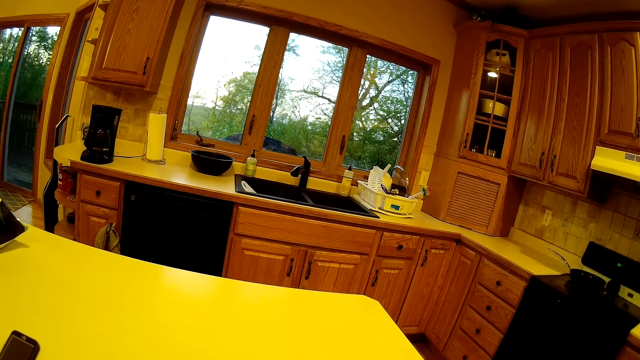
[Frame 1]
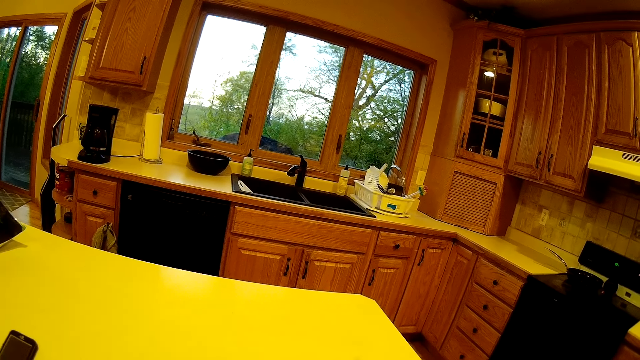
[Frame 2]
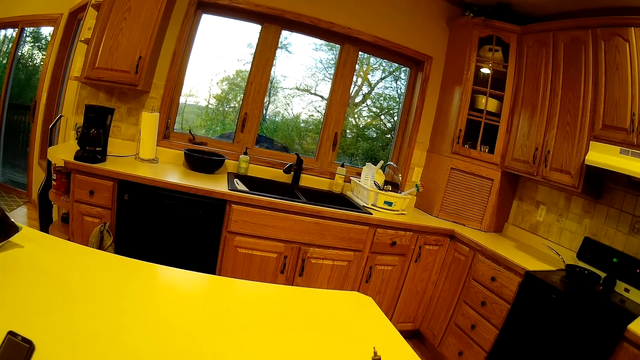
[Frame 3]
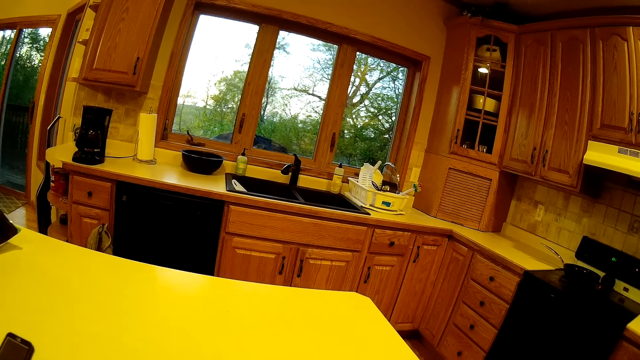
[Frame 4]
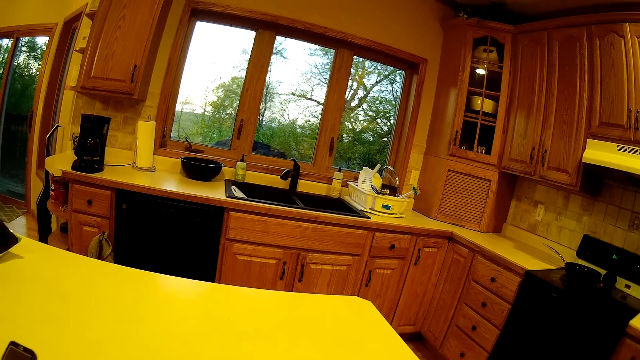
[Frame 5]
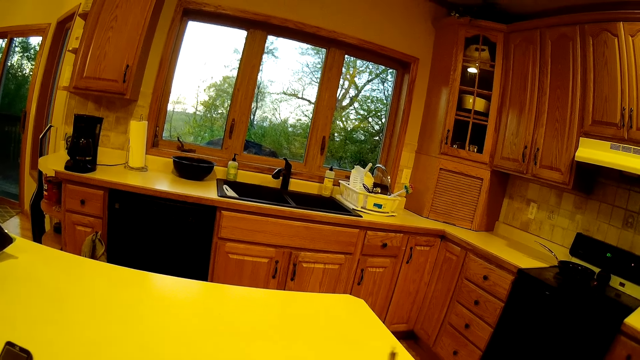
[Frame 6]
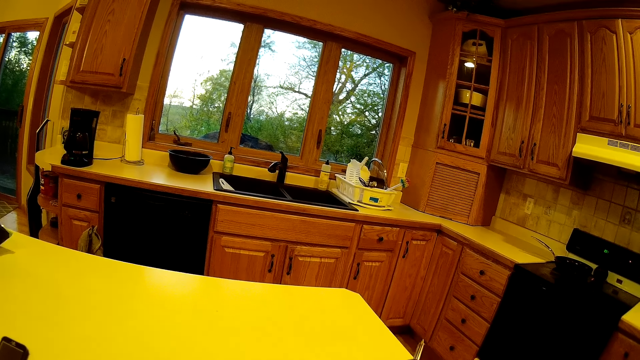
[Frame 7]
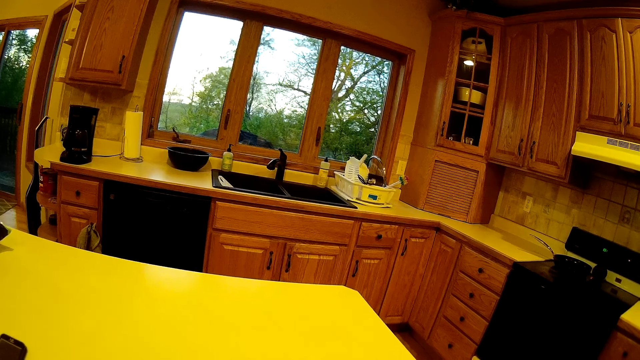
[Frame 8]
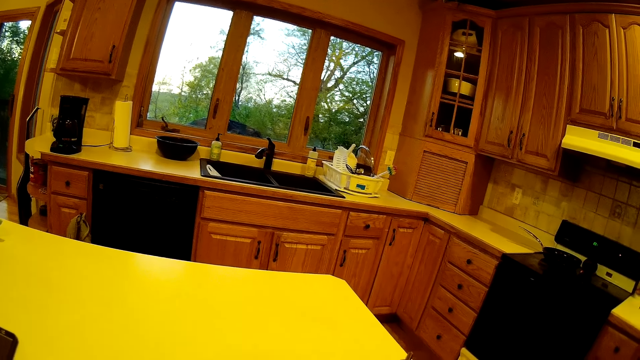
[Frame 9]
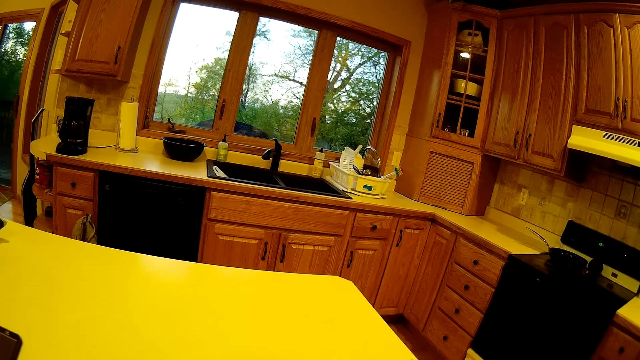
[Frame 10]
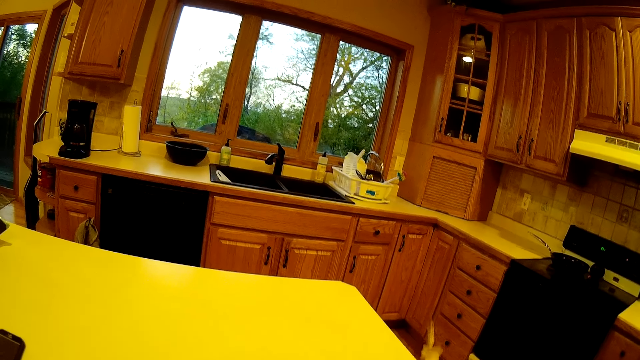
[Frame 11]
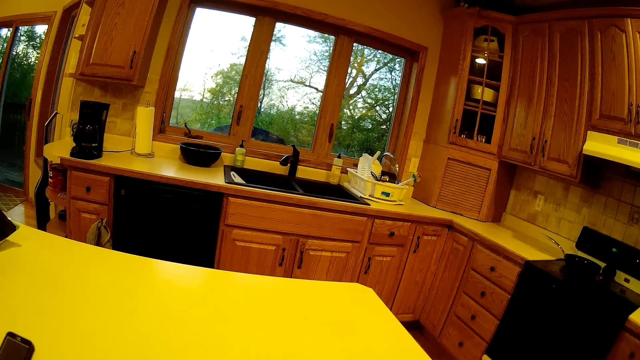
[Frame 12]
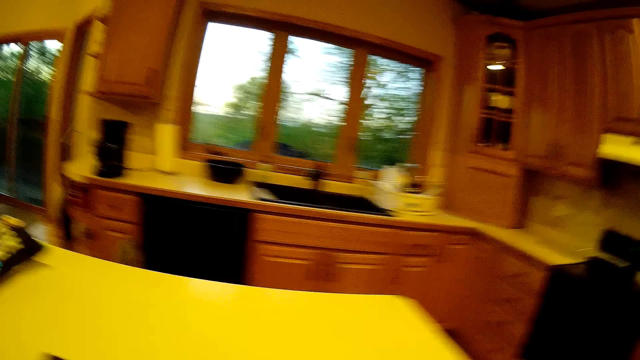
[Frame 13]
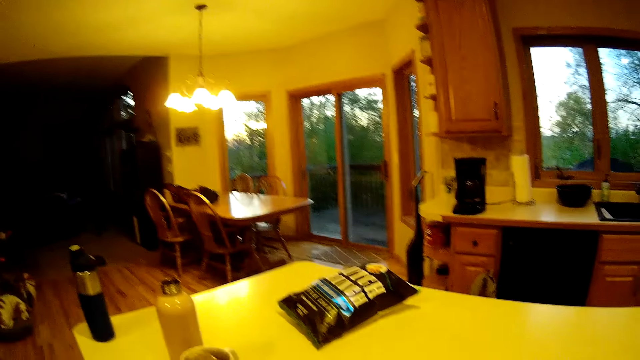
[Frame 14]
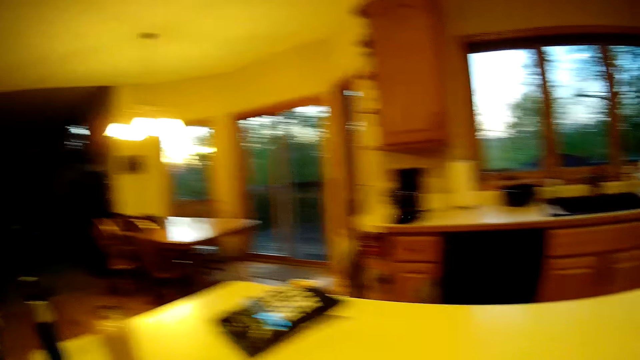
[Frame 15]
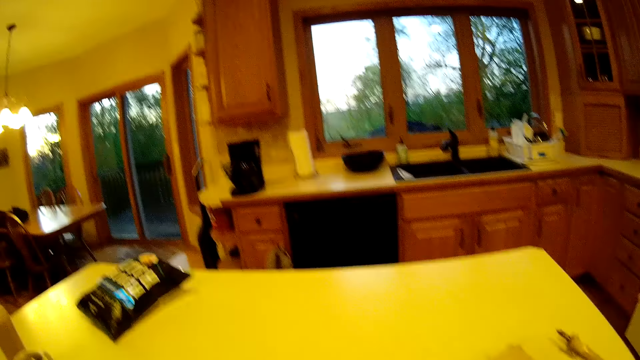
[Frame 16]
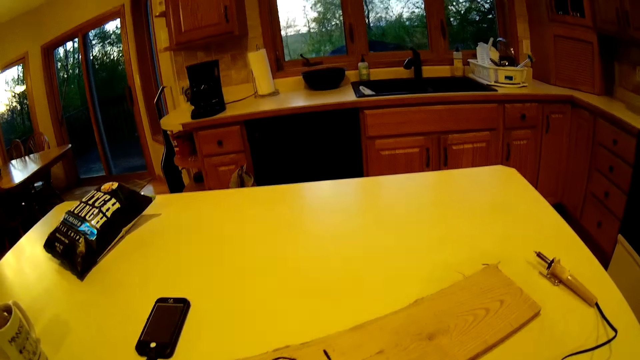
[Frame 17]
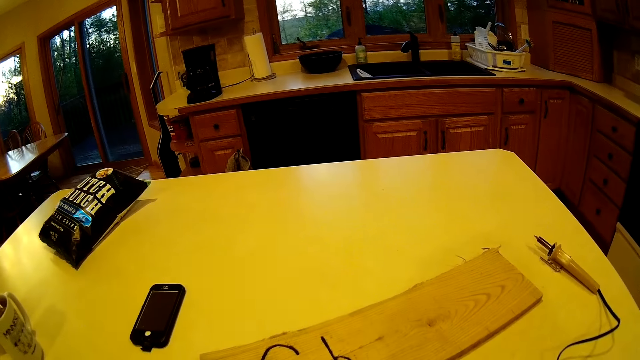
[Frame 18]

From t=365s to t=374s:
The camera wearer moves the soldering gun or wood burning pen. They place the wood burning pen on the kitchen table.

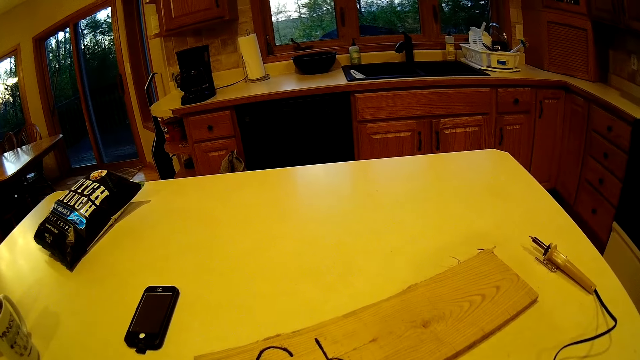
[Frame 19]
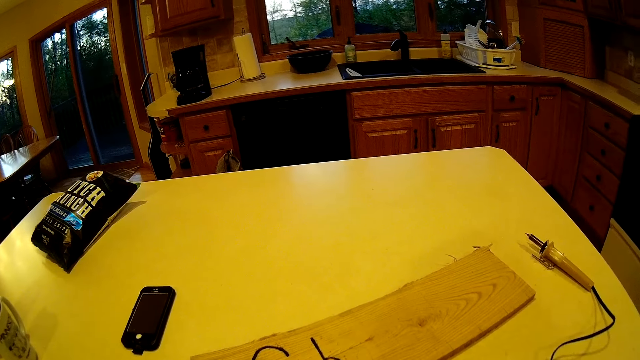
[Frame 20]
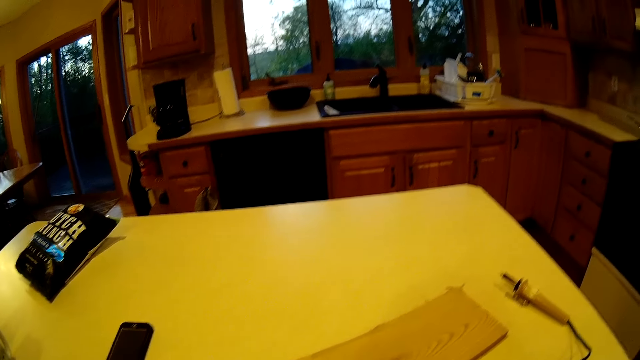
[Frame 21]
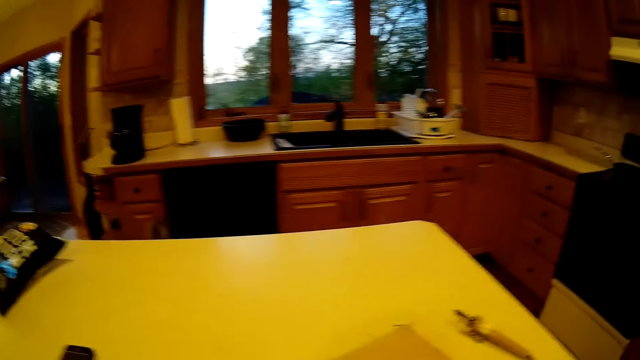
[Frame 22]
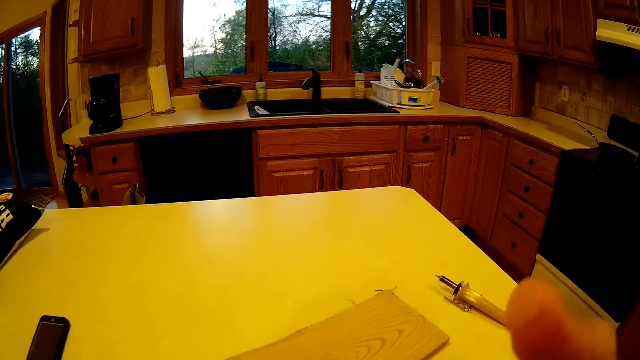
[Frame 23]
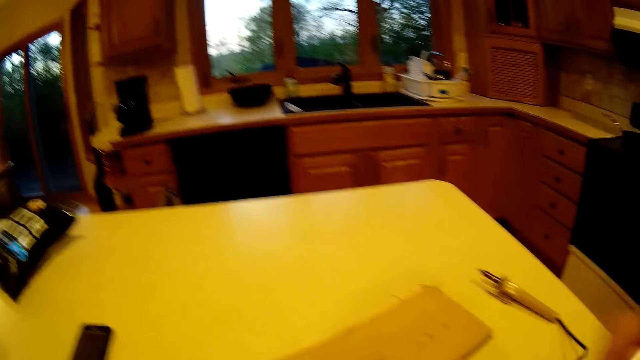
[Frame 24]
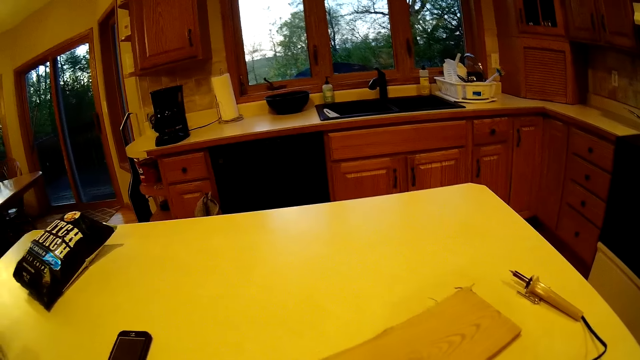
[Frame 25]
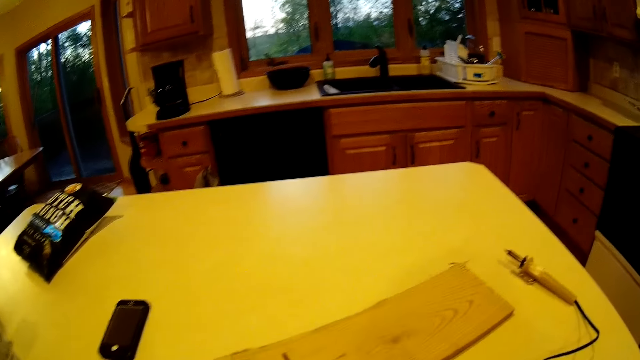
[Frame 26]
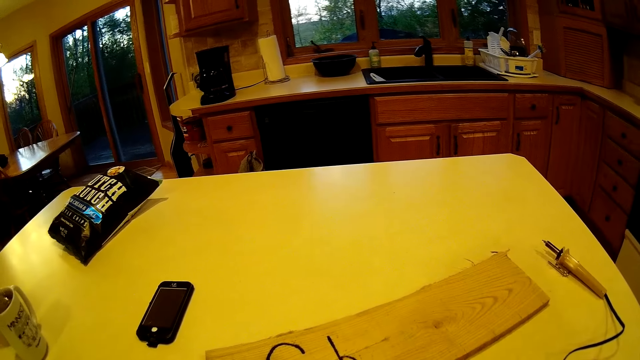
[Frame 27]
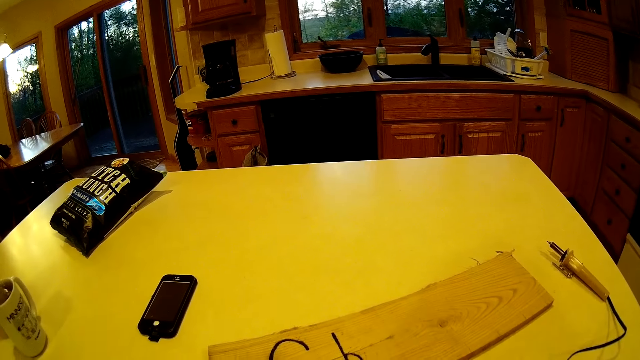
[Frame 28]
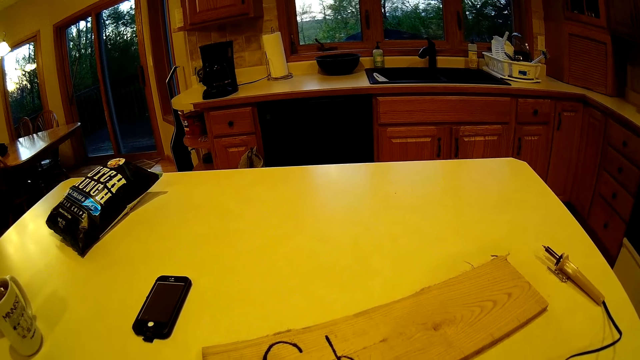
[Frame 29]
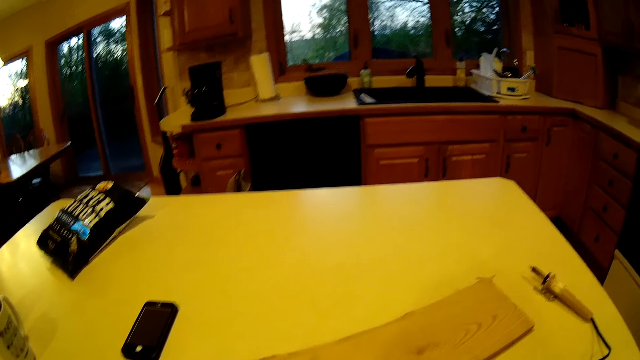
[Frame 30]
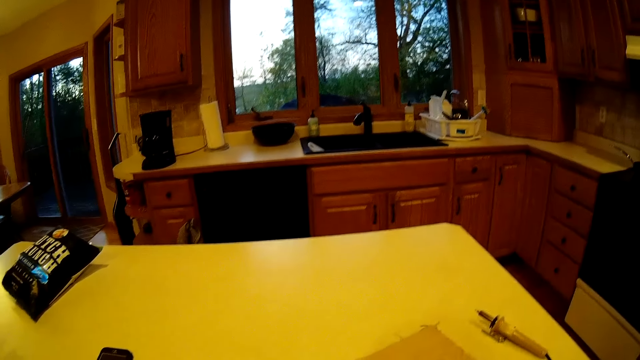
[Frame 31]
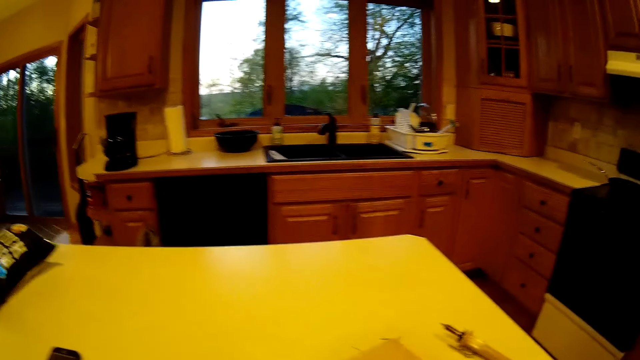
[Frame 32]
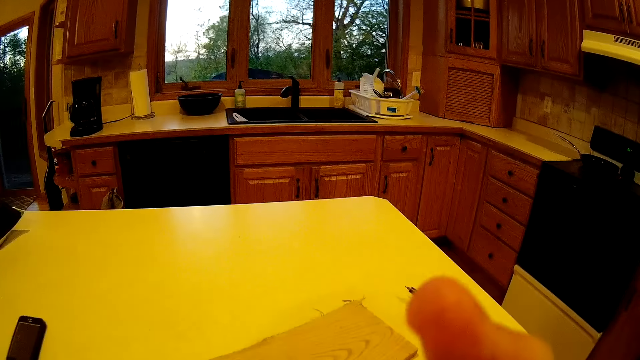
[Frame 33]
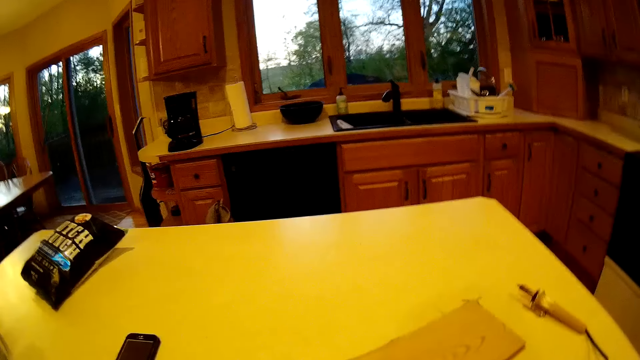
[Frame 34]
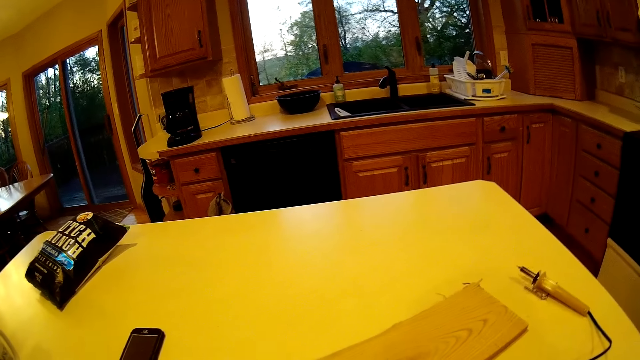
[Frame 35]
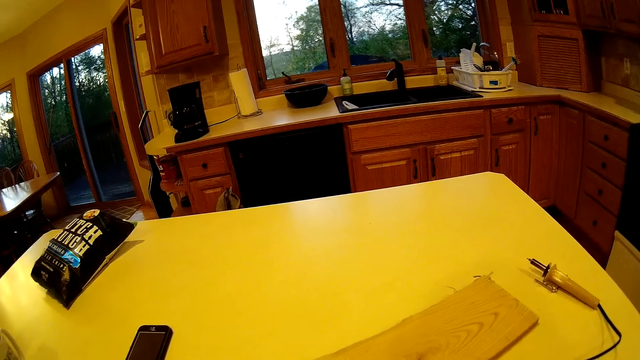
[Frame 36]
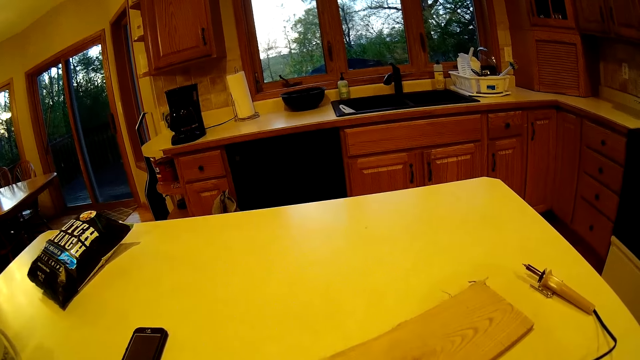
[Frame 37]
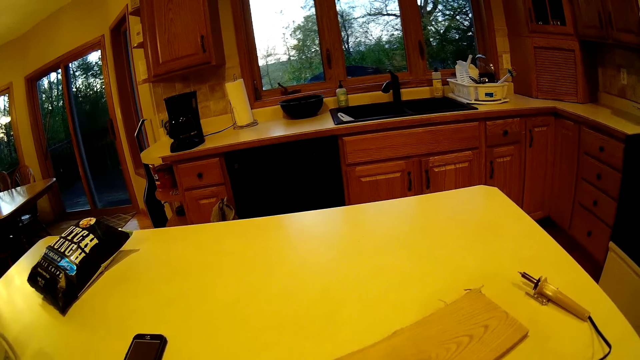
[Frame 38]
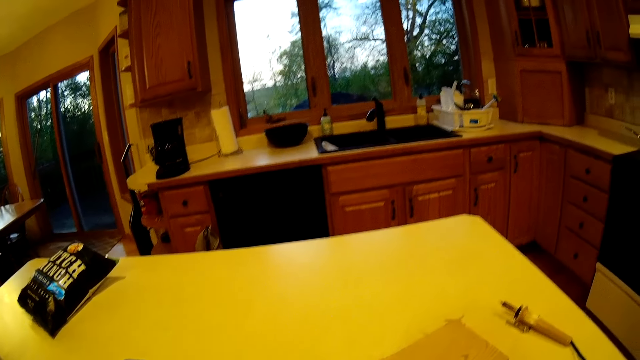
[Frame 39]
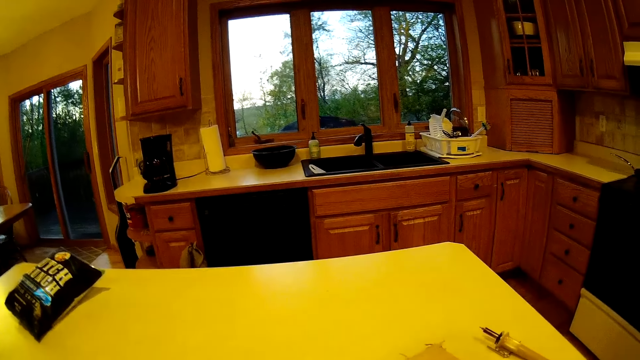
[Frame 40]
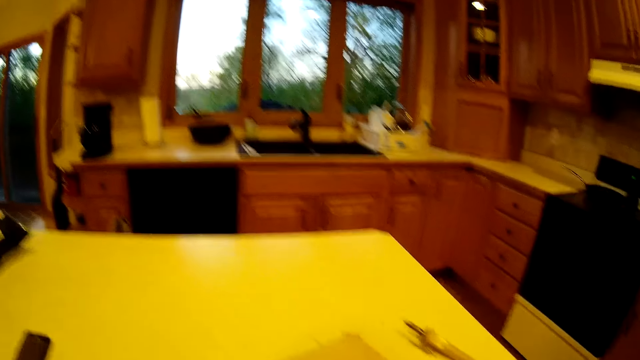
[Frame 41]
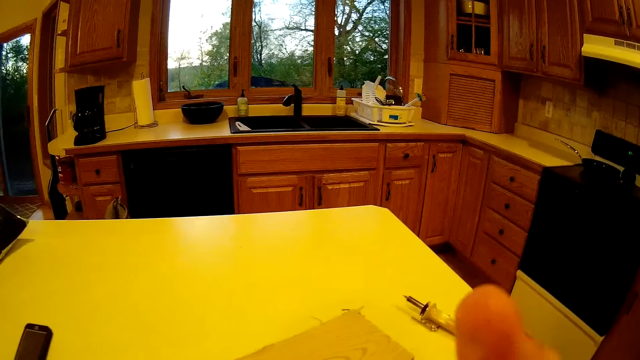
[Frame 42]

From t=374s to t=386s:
The camera wearer moves the hands. They move the hands again.
